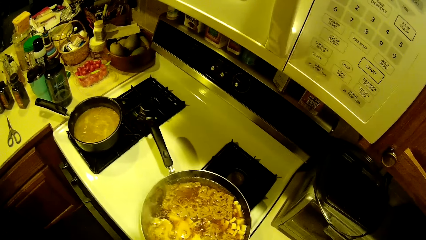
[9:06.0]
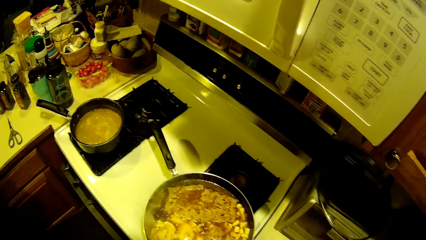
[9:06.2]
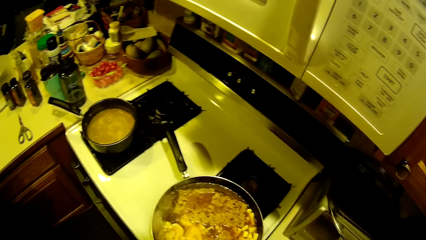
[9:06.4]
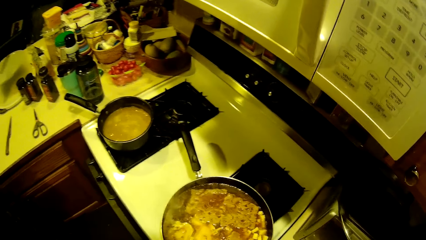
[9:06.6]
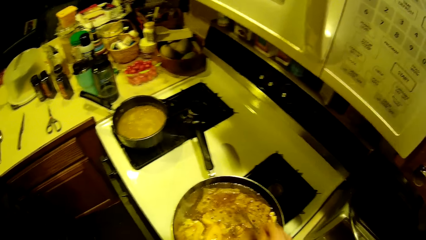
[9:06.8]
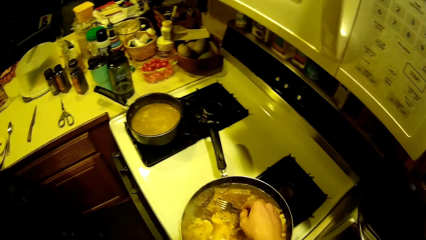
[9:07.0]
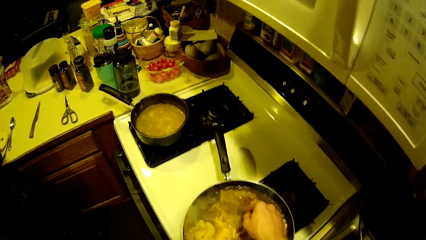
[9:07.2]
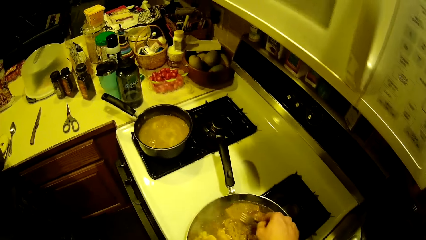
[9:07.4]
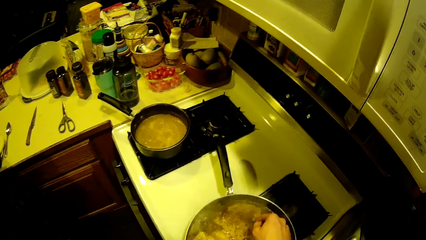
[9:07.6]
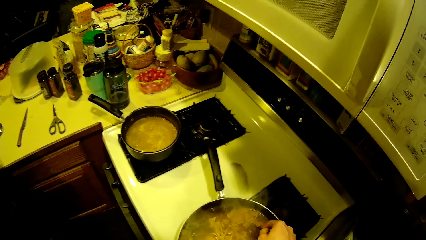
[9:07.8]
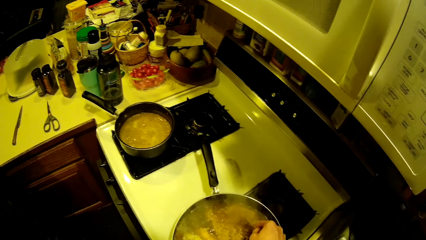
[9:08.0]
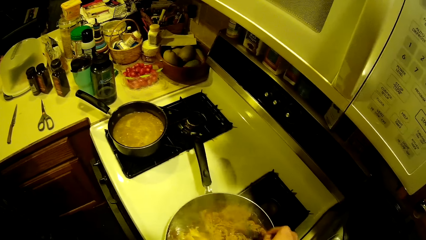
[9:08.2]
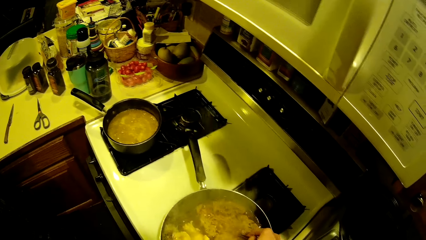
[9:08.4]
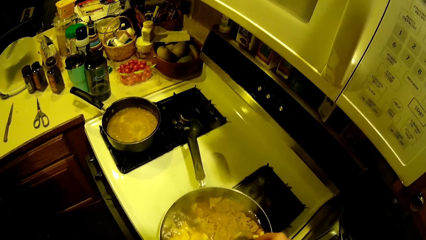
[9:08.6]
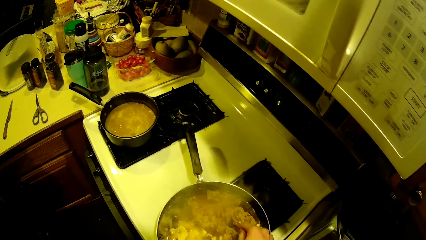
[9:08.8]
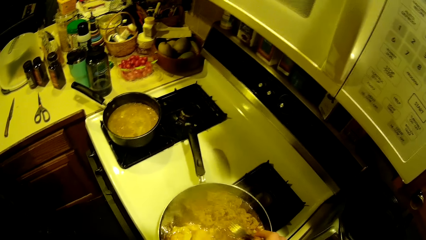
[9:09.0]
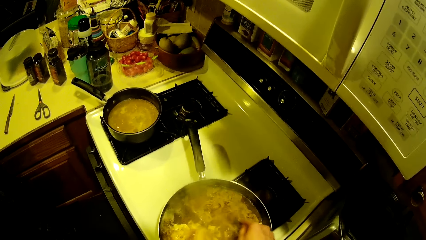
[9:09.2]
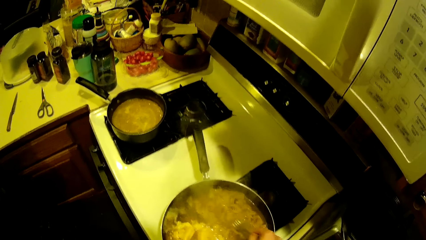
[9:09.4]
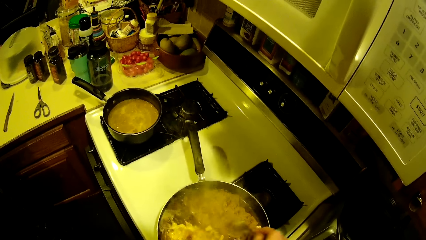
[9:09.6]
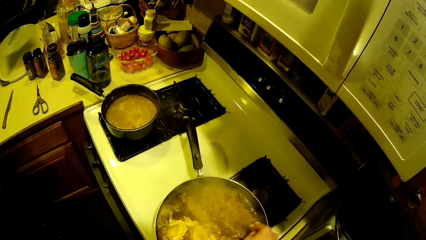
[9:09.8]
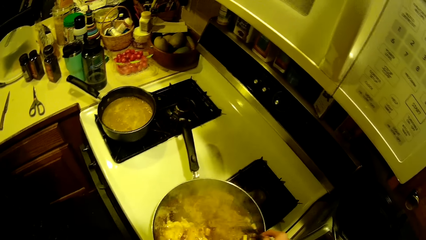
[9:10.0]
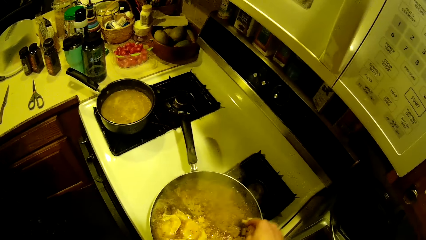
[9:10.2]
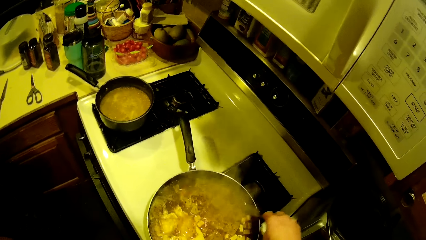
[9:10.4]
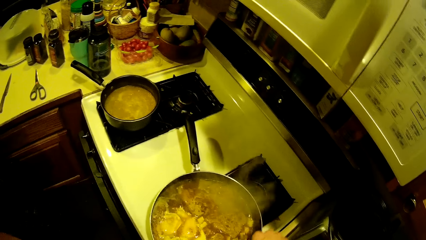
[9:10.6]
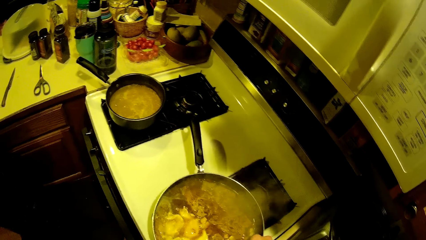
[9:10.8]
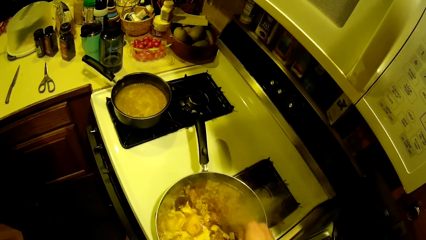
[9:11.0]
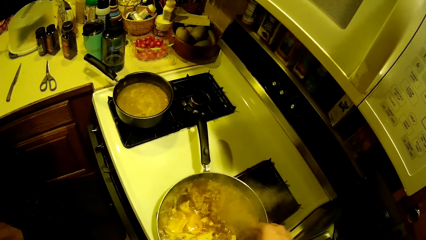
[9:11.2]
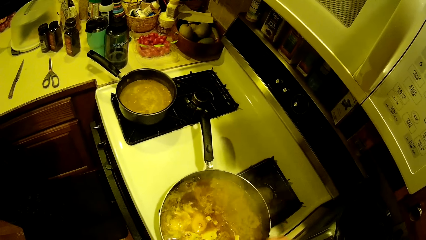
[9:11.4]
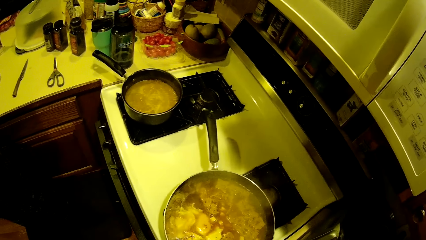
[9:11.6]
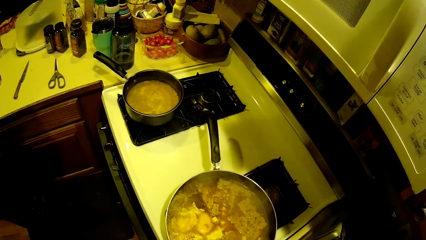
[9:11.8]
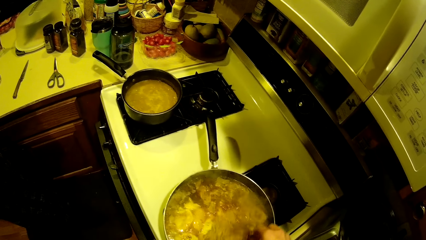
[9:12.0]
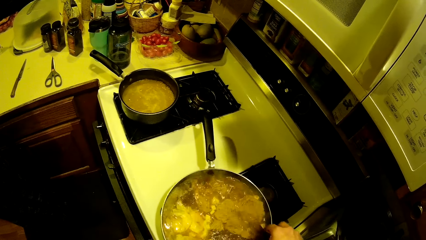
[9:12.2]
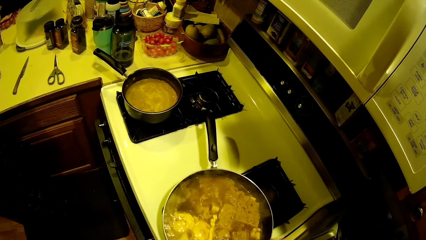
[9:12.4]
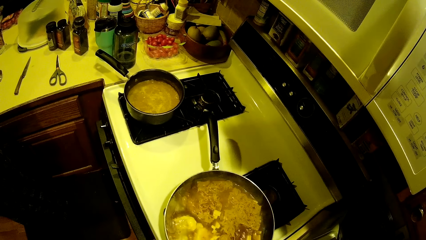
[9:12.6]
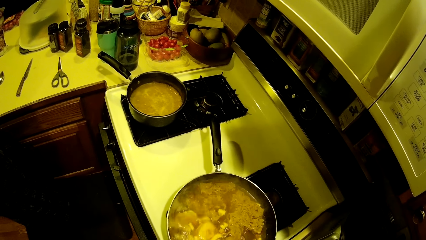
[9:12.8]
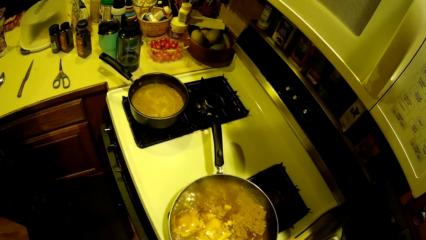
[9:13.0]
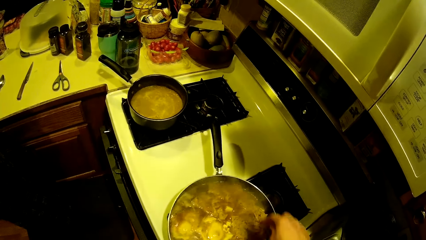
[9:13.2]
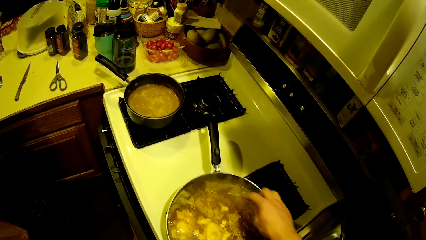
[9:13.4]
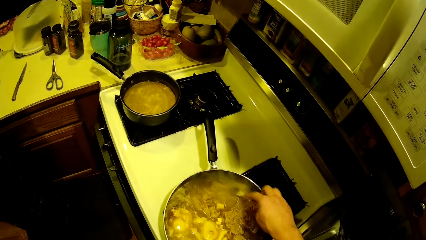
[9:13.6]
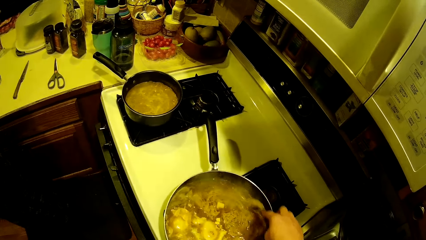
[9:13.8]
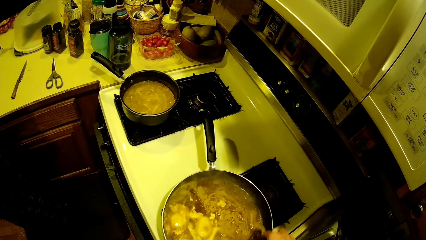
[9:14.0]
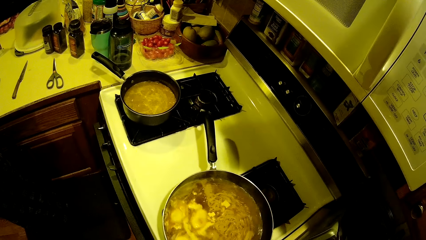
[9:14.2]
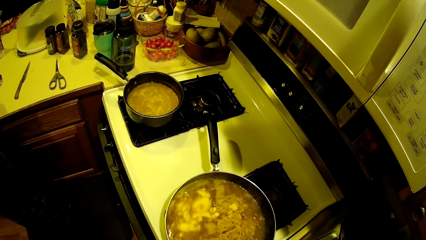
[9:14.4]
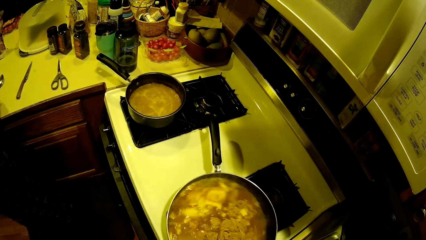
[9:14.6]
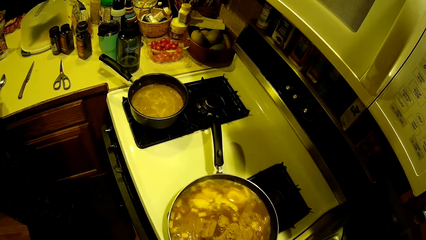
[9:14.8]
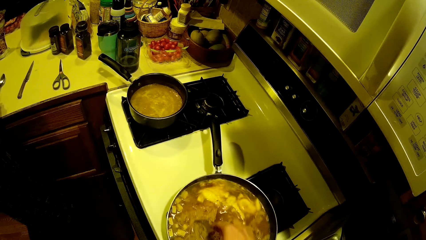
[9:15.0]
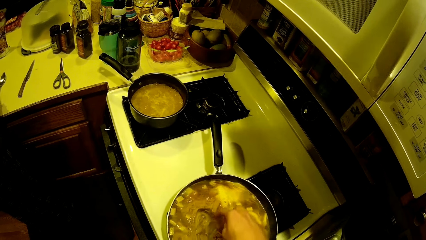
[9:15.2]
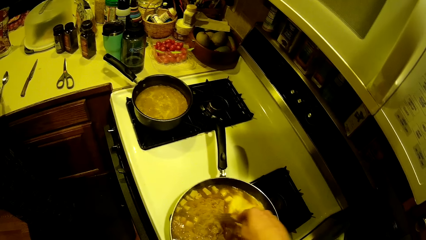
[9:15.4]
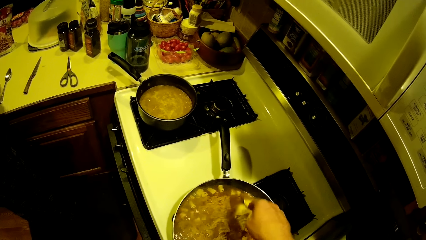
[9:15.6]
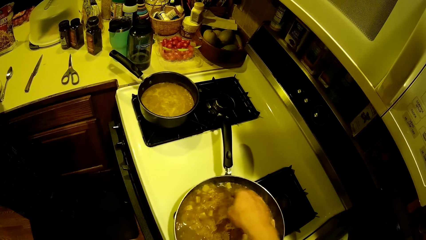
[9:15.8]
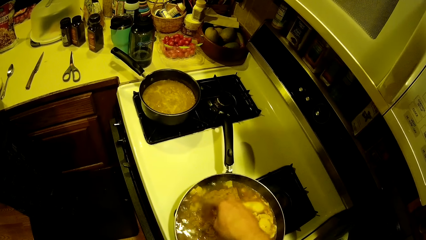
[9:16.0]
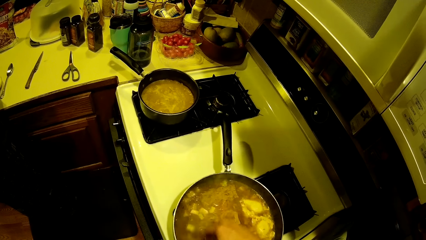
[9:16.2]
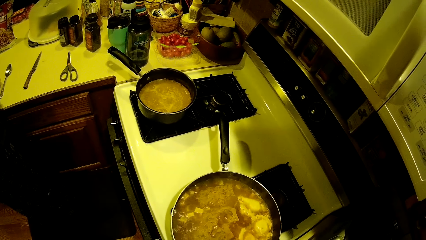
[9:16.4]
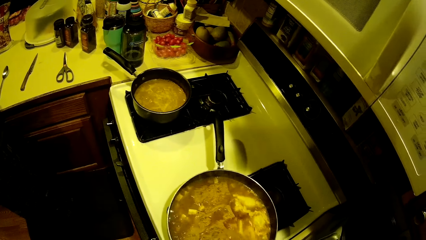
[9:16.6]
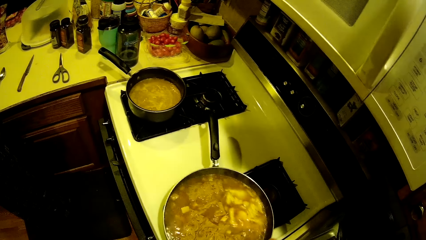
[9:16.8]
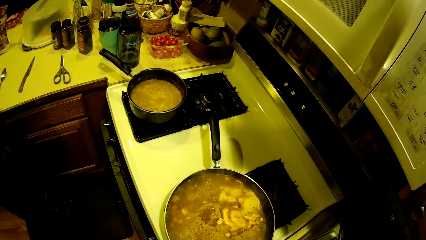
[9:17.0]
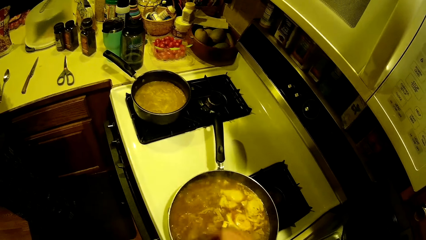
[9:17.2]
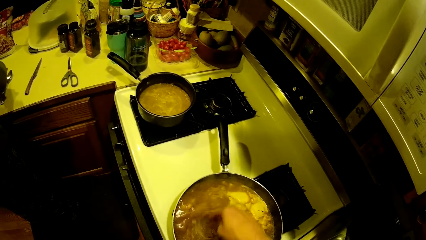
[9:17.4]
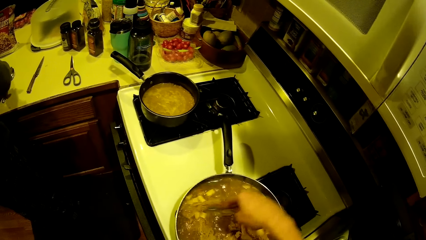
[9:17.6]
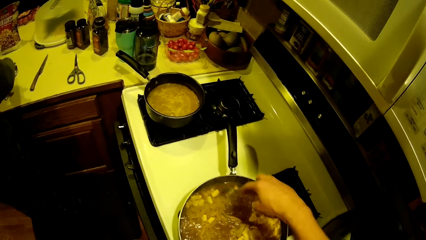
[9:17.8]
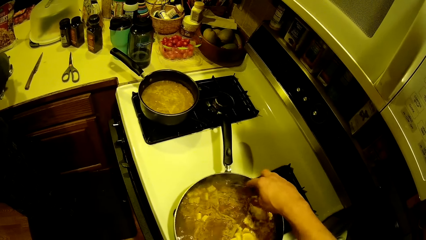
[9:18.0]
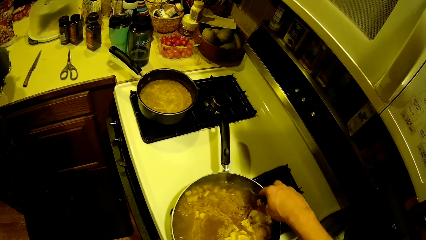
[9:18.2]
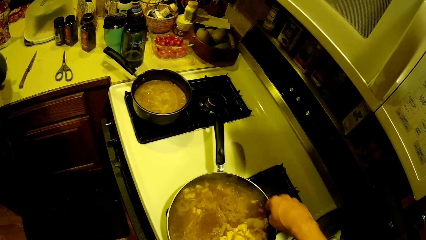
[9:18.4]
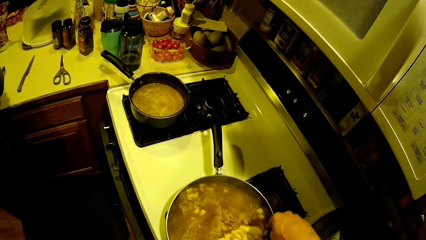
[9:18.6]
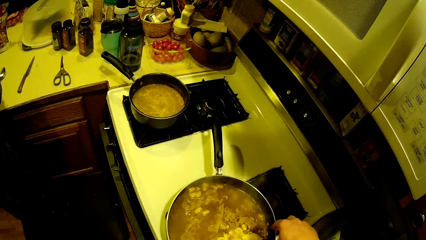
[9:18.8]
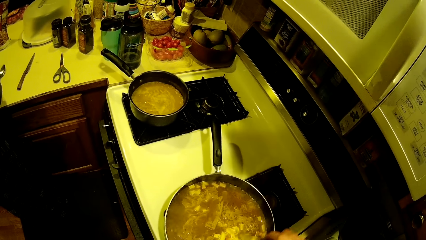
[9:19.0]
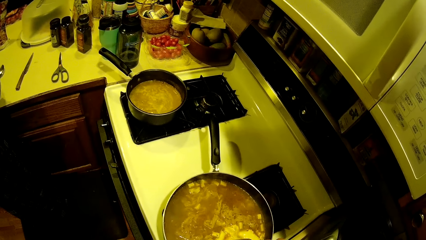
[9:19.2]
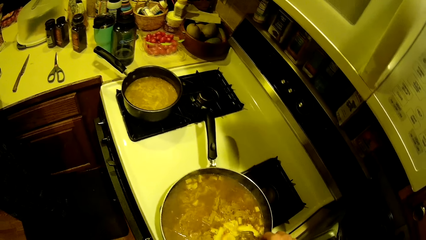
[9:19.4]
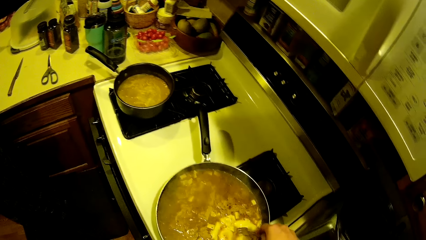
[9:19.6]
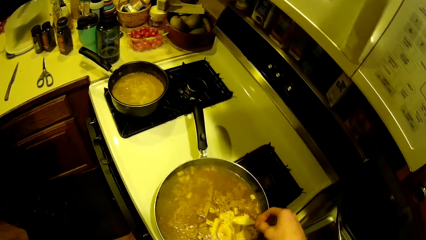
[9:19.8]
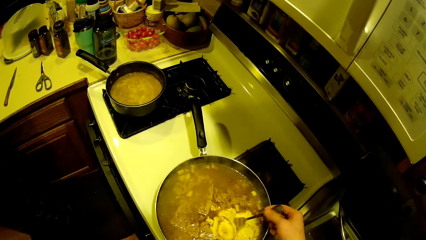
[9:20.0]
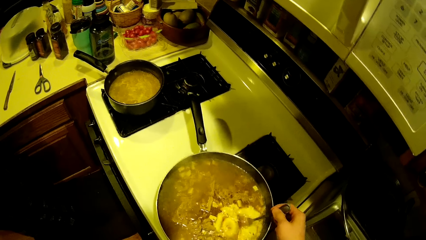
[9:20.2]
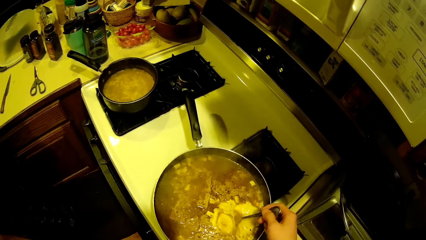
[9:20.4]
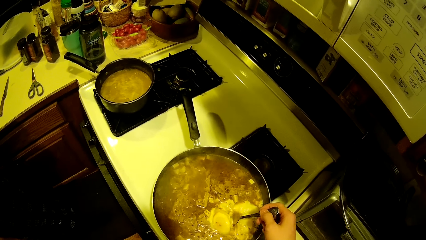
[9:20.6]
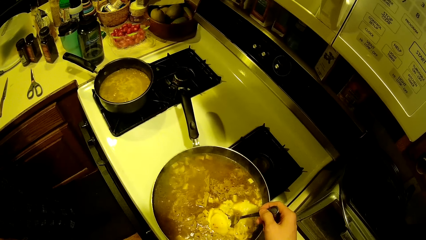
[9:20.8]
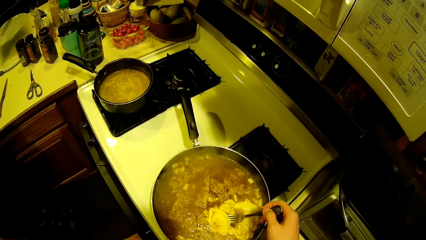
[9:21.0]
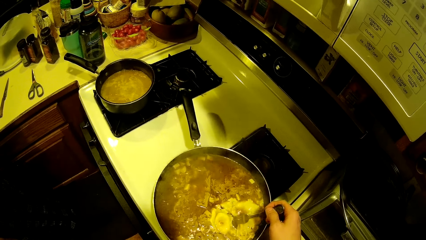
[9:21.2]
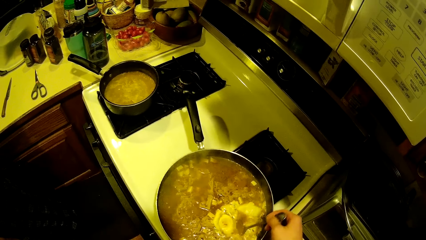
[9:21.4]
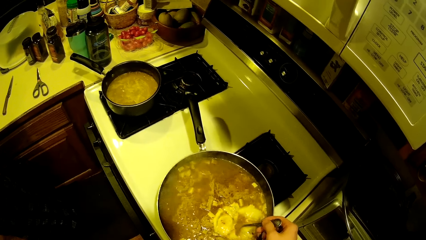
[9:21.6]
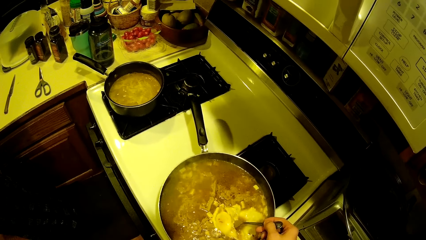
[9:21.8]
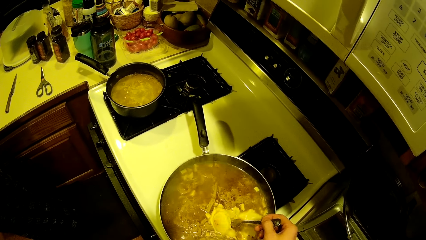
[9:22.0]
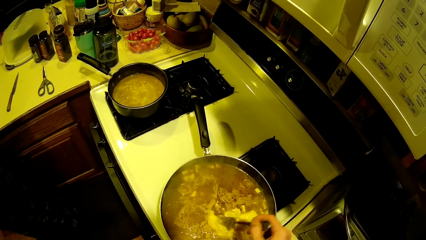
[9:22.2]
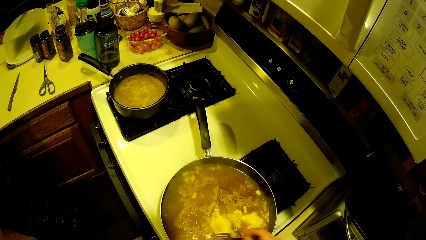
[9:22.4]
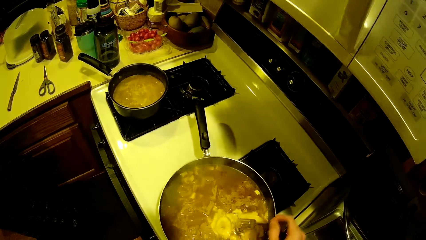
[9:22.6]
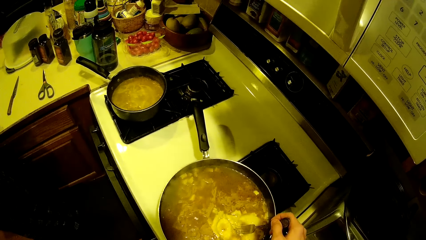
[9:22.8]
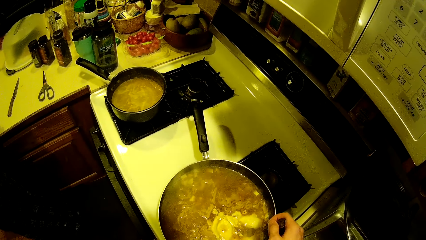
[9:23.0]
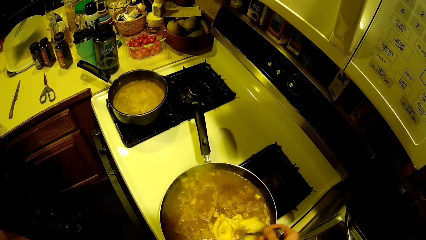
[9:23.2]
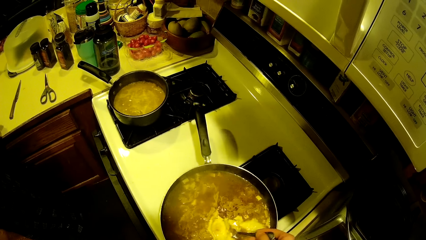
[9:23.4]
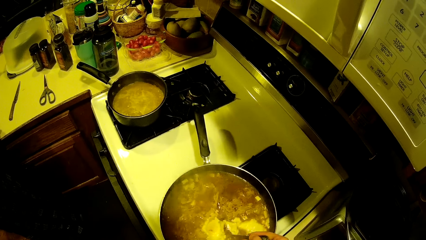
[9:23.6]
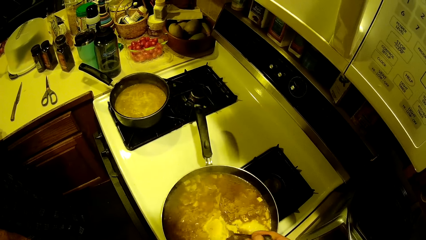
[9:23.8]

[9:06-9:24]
The camera wearer stirs the noodles in the fry pan with the fork in his right hand. The woman cuts with her right hand on the kitchen worktop.
